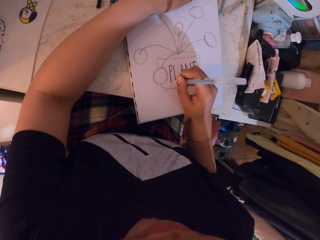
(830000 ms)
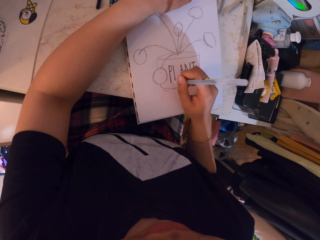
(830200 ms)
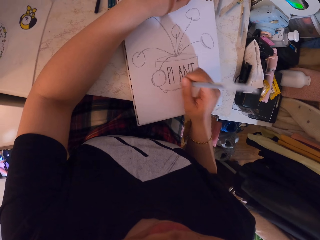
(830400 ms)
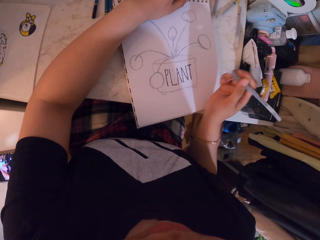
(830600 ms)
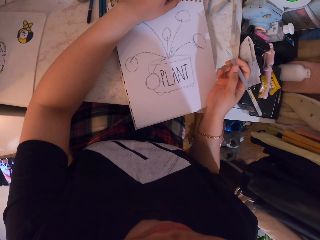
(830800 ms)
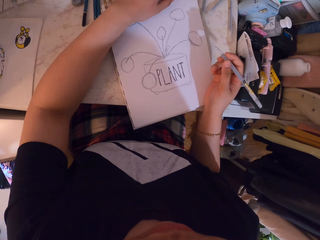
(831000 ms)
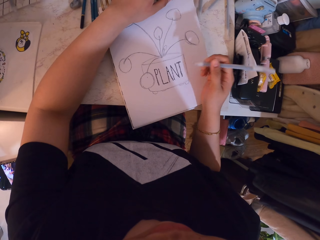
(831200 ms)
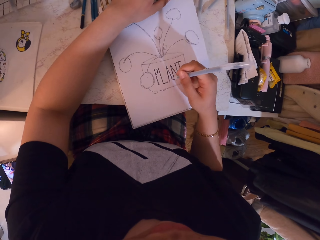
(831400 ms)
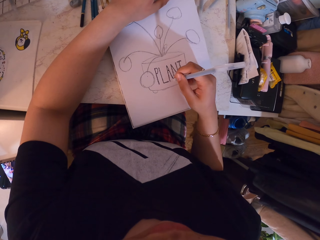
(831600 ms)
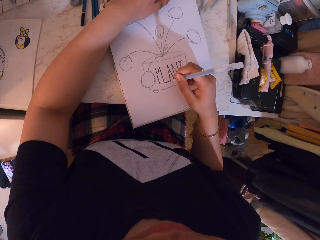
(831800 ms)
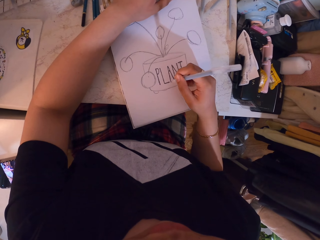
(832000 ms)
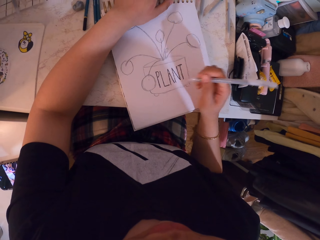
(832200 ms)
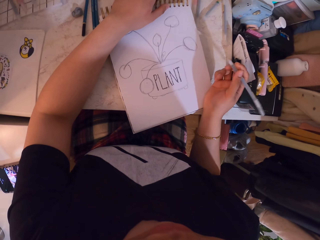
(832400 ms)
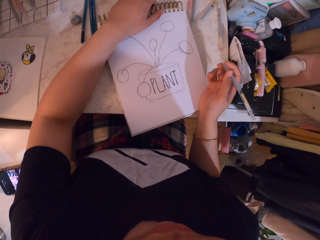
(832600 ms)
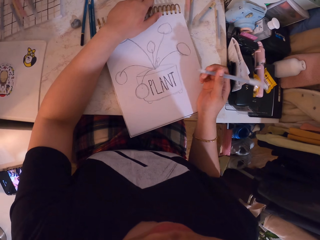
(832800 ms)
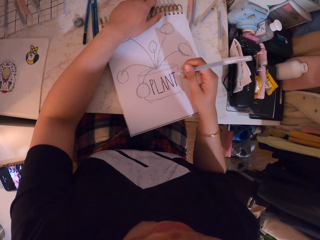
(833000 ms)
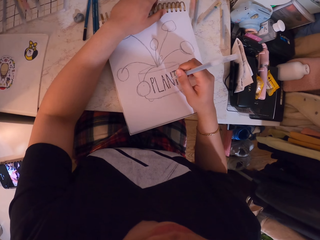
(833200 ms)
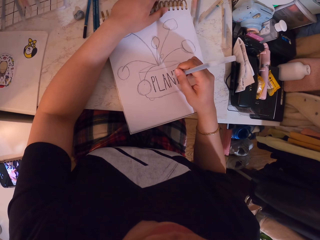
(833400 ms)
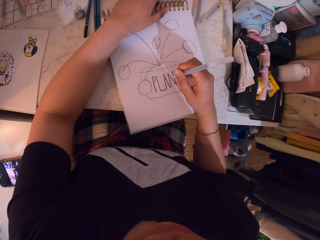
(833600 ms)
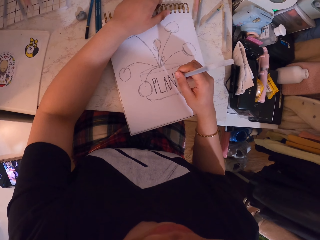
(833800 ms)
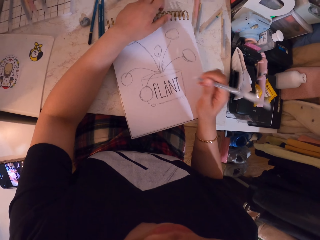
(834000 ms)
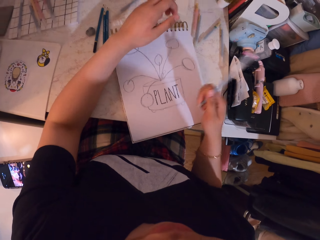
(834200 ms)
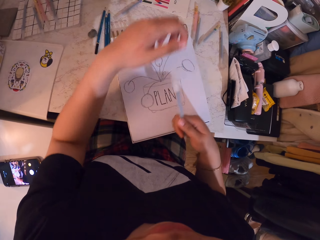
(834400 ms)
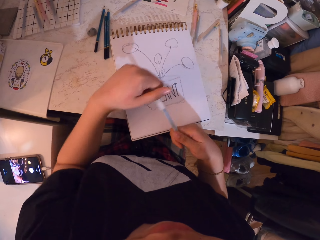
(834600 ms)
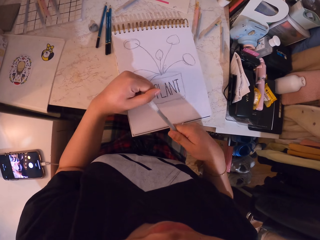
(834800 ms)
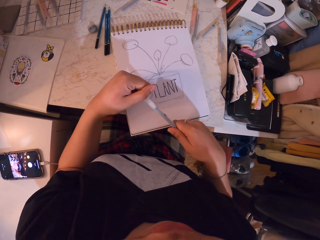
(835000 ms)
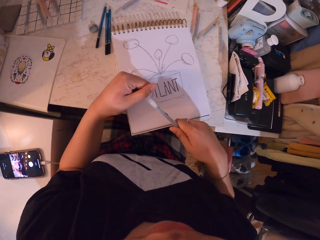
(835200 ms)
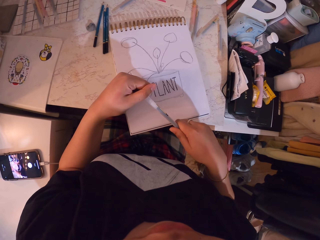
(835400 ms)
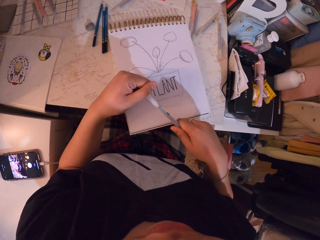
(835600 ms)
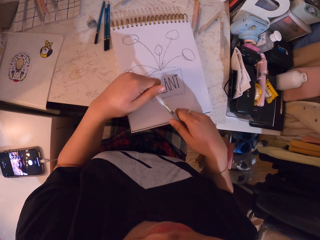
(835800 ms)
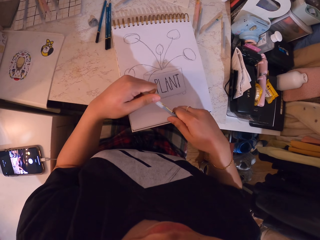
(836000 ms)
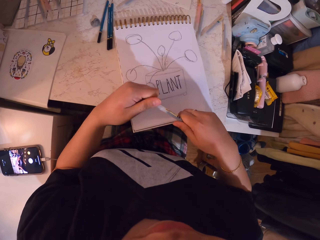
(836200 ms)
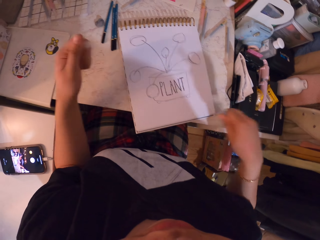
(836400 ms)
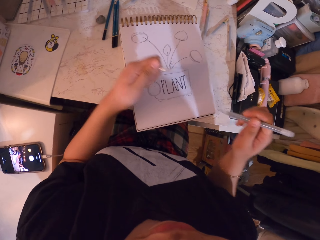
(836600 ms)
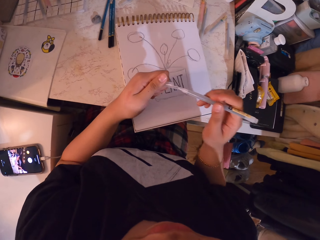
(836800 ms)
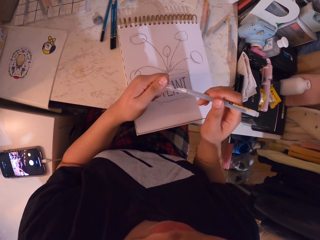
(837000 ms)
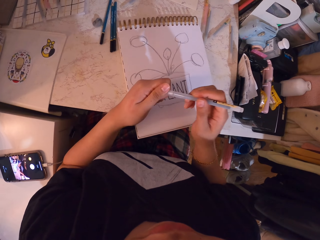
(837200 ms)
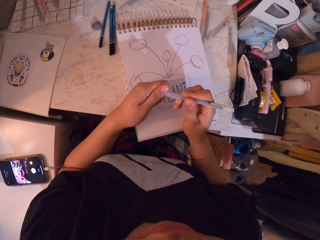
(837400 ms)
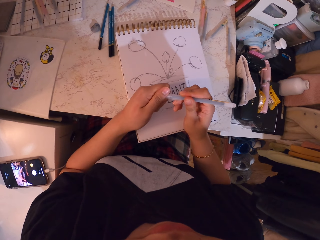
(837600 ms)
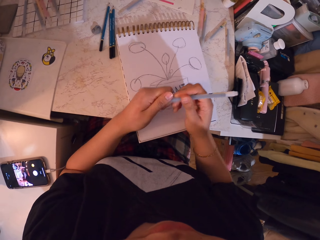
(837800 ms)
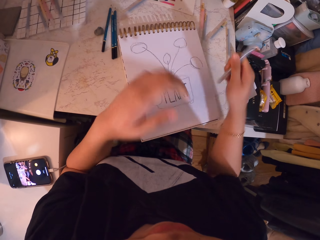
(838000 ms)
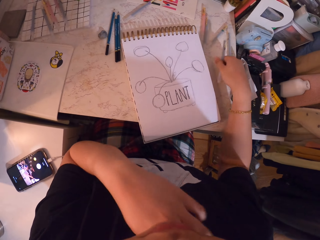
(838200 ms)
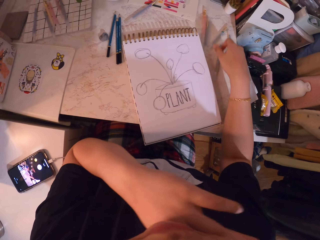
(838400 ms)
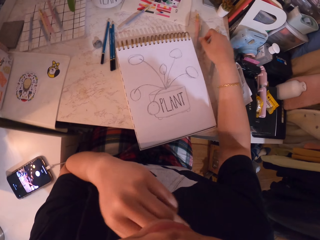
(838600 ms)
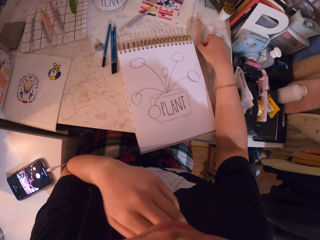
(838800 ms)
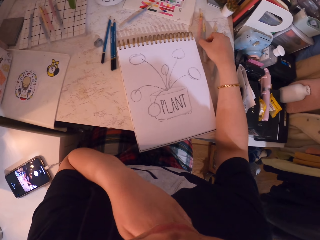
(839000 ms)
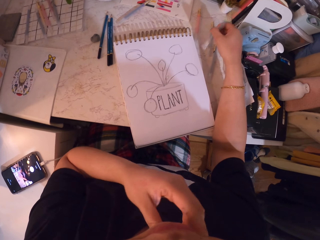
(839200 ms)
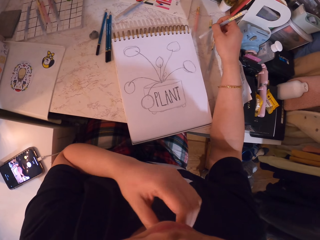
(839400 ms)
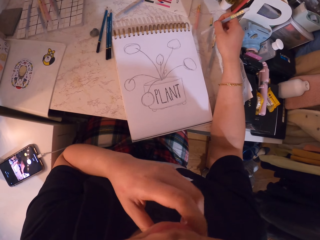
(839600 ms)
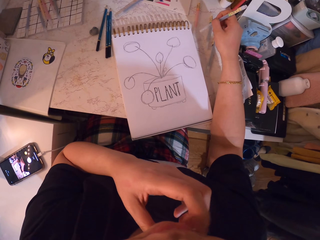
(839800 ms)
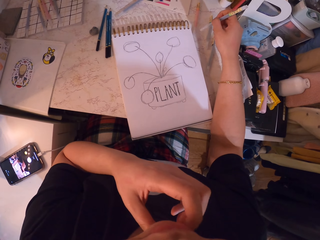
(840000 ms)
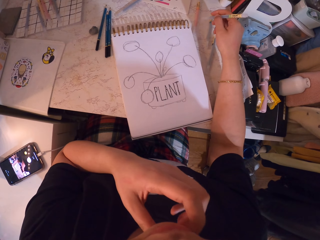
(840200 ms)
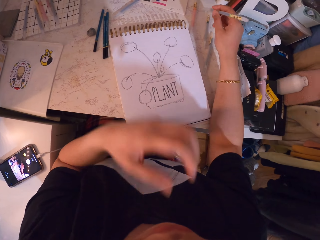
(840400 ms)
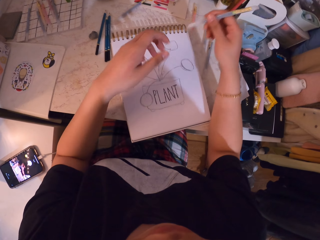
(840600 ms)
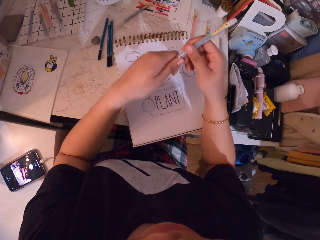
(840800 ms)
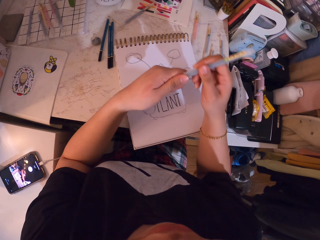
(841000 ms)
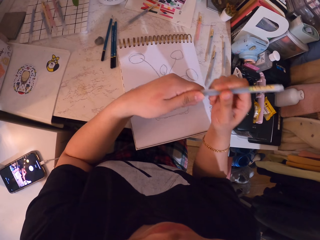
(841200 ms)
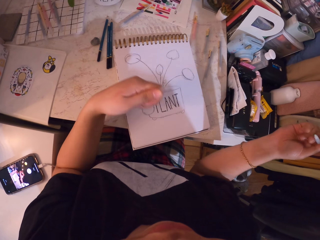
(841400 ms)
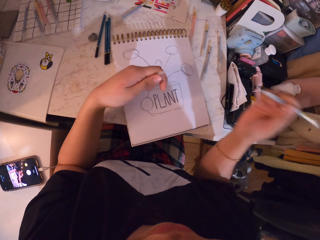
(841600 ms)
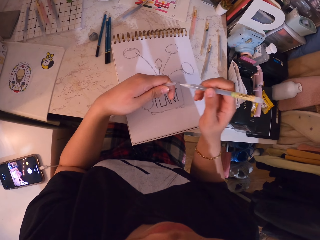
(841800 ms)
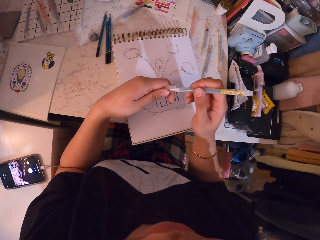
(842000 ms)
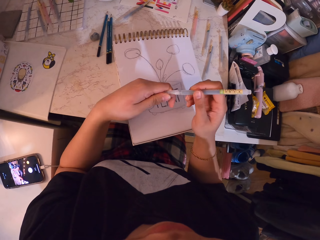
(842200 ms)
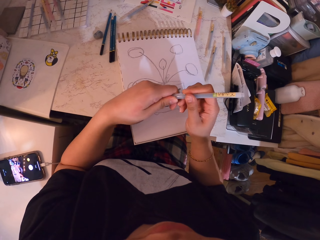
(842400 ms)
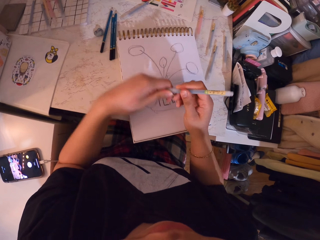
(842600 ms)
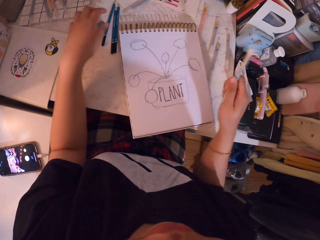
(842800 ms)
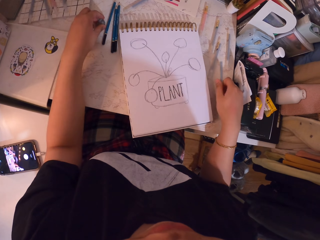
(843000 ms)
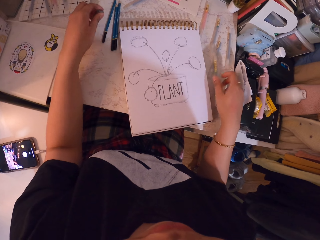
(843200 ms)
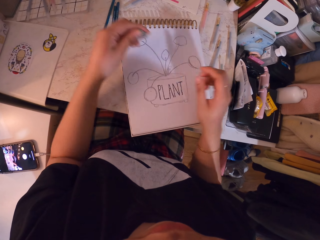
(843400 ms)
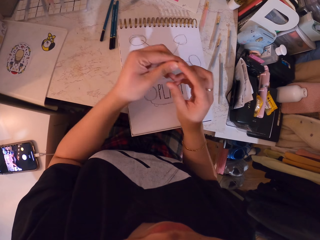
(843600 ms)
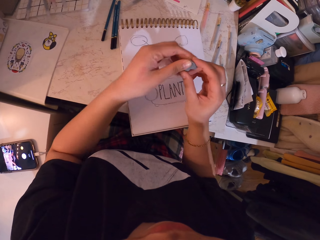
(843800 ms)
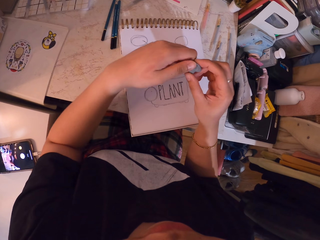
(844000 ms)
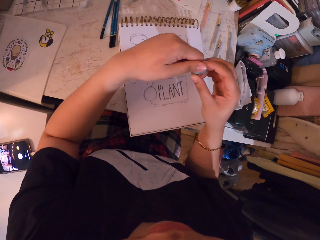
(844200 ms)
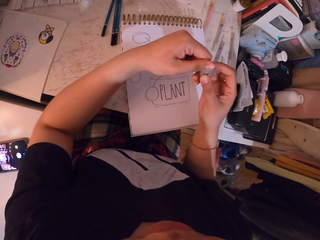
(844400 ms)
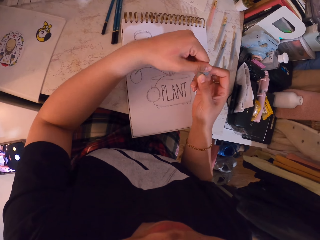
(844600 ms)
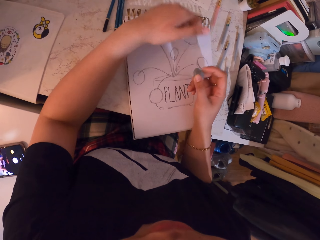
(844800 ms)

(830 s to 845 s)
The camera wearer holds the pen in hand. They draw on the book. They hold the pen in hand. They draw on the book. They hold the pen with both hands. They remove the cork or pen clip from the pen. They close the pen. They put the pen clip on the front. They put the pen on the table. They scratch the face. They take the pen. They open the pen. They close the pen. They take an eraser. They put the pen on the table. They hold the eraser.

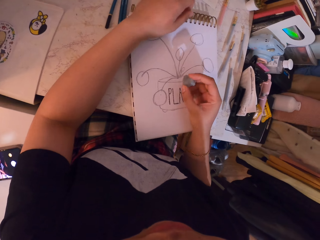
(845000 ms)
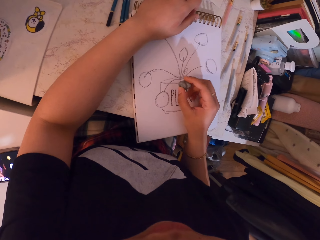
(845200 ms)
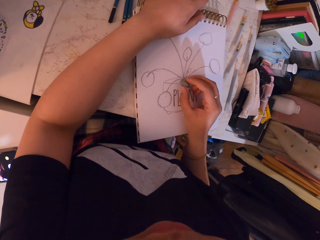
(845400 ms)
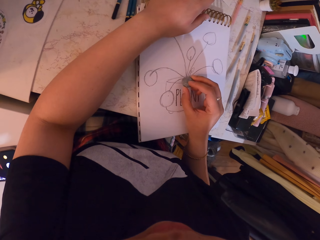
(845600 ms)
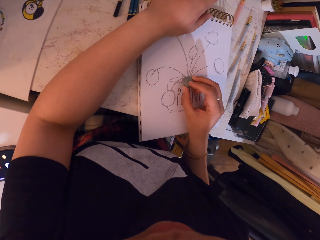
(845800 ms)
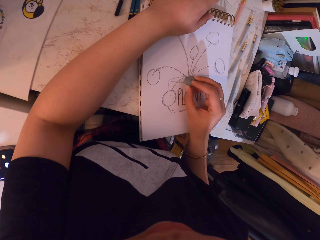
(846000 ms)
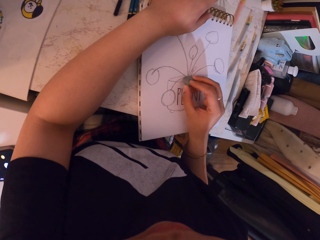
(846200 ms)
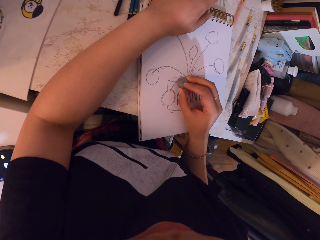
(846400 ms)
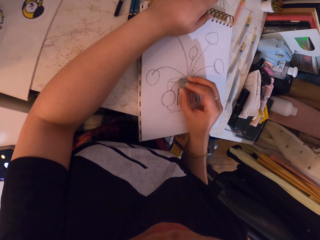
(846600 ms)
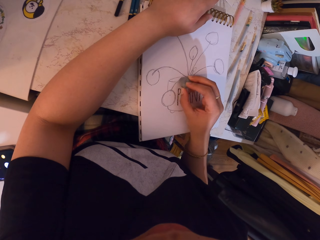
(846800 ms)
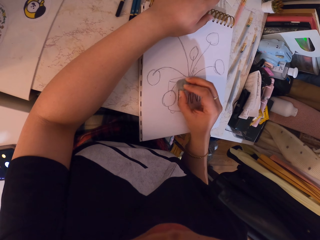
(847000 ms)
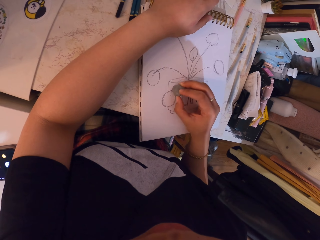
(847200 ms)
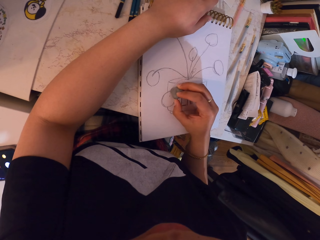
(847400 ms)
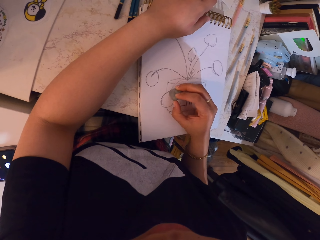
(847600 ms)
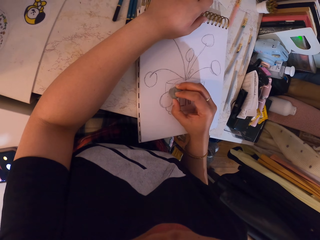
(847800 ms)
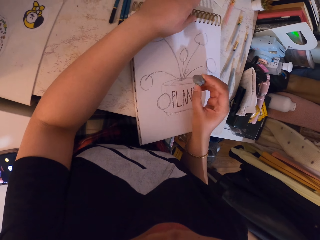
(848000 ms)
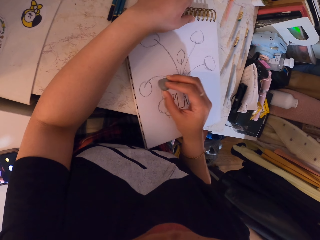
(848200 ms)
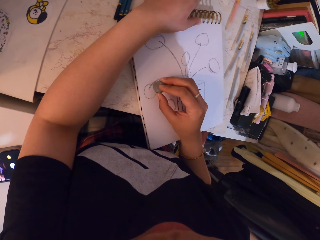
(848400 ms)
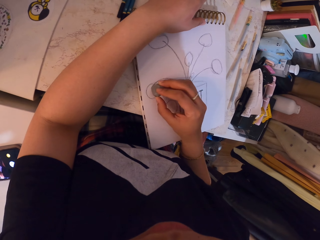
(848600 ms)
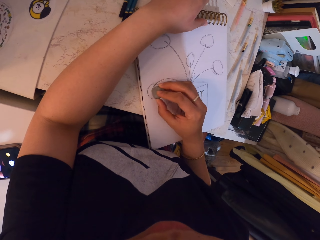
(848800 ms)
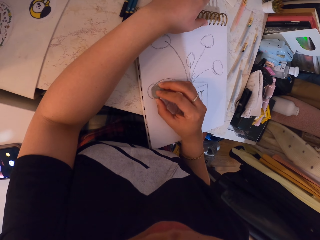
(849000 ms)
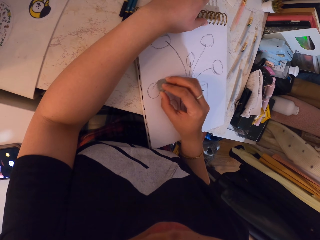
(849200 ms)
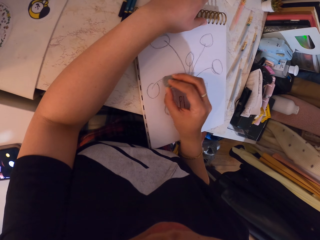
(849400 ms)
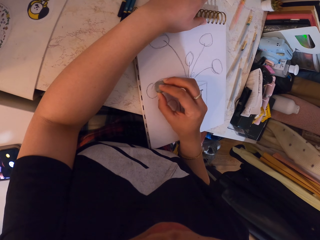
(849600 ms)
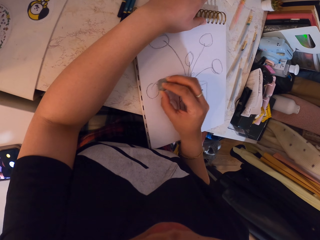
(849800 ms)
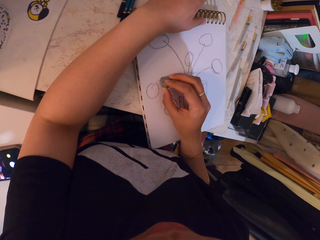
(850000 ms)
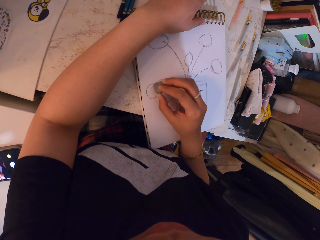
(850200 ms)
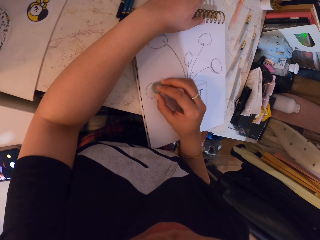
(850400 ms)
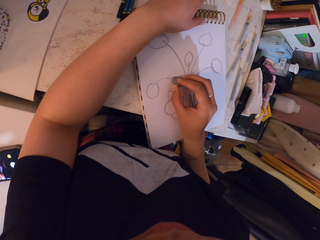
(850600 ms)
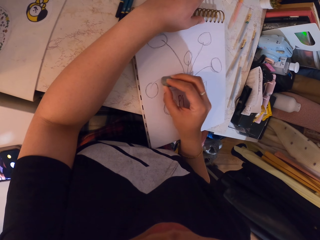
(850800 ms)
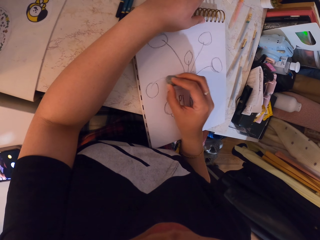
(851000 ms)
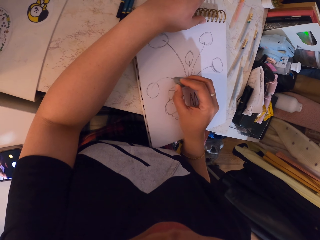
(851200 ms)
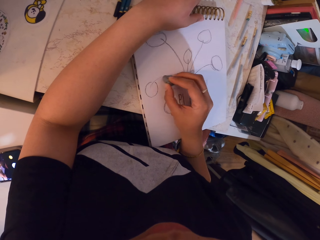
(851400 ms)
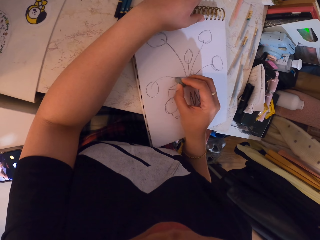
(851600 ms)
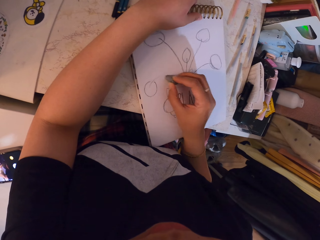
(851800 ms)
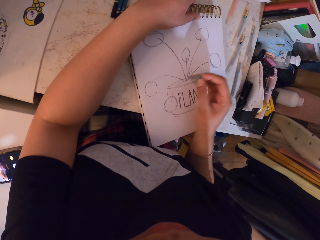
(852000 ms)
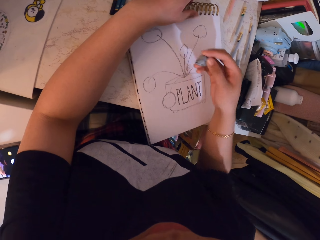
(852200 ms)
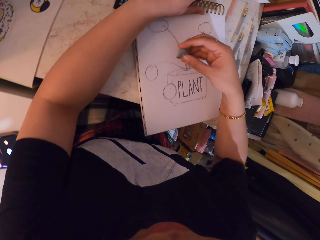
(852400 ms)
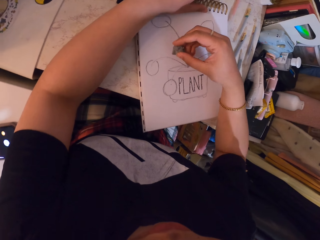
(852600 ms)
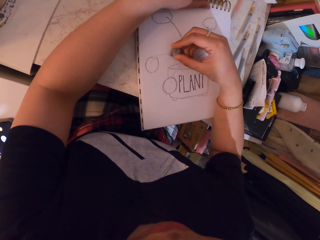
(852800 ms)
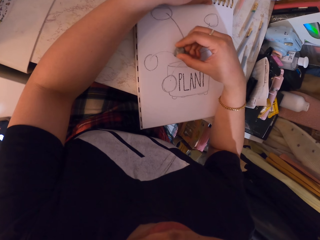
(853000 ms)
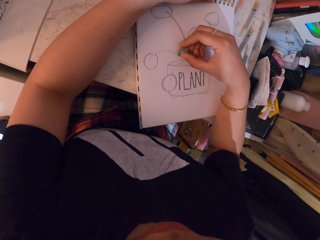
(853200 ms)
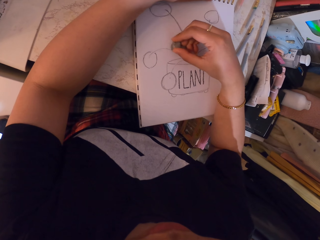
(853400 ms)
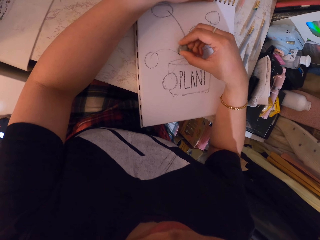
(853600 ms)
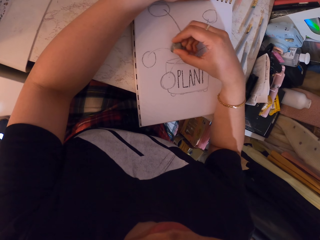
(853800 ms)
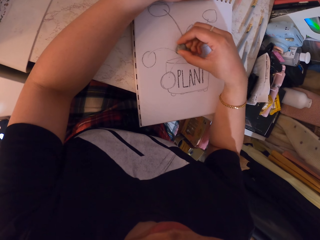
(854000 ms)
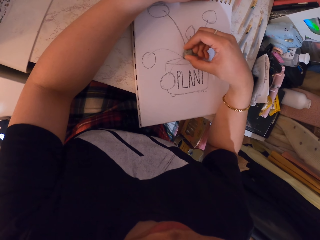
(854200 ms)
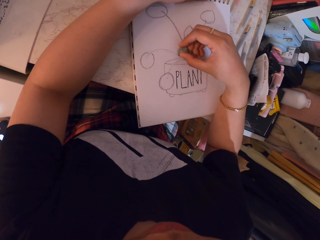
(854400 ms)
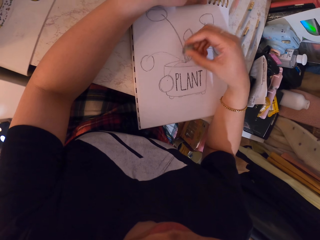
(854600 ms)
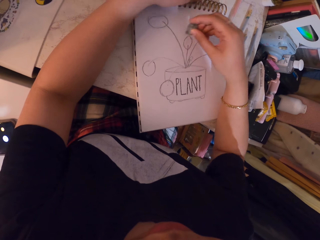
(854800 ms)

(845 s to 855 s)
The camera wearer erases a section of the drawing.
